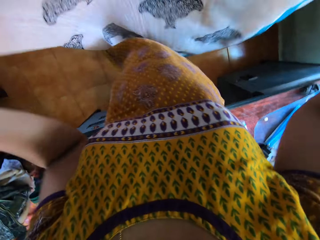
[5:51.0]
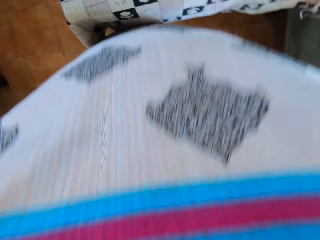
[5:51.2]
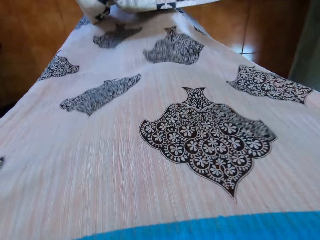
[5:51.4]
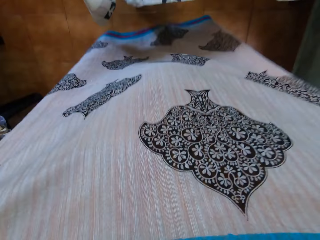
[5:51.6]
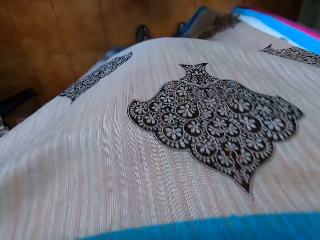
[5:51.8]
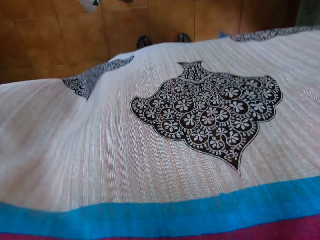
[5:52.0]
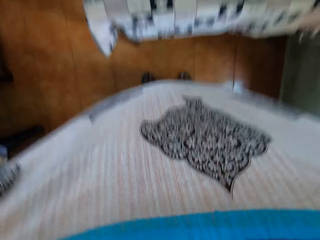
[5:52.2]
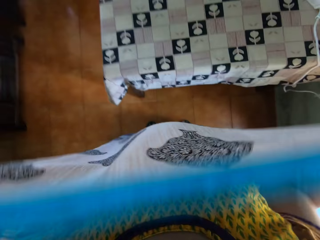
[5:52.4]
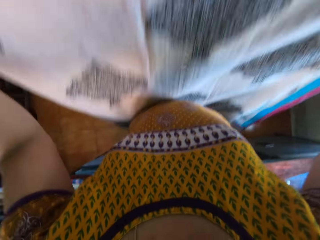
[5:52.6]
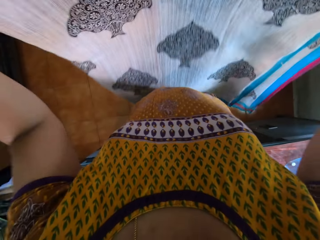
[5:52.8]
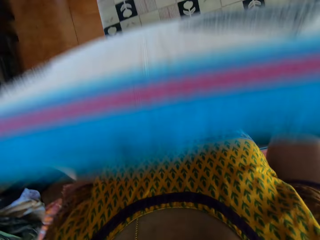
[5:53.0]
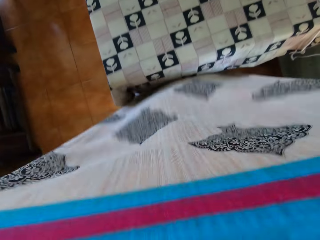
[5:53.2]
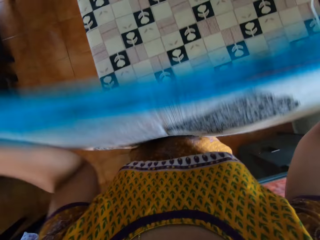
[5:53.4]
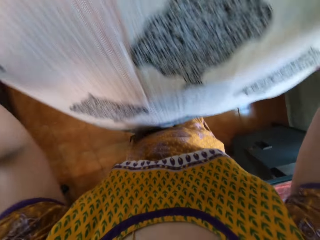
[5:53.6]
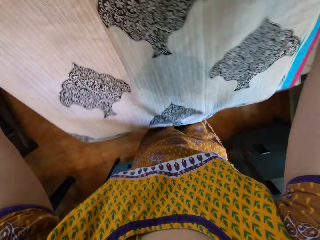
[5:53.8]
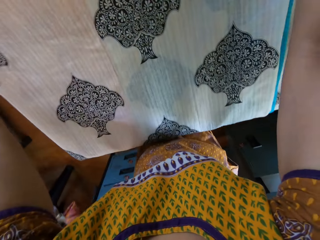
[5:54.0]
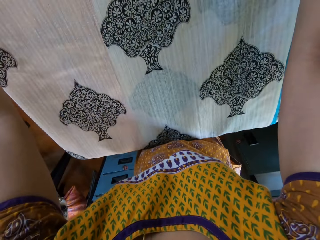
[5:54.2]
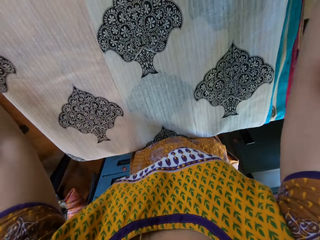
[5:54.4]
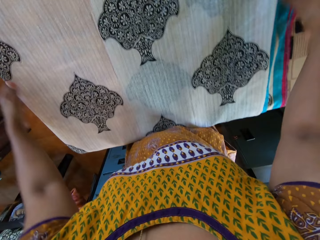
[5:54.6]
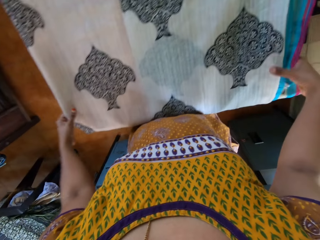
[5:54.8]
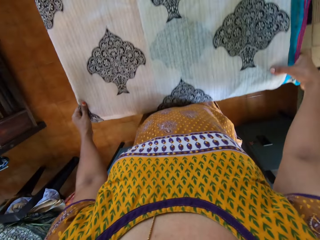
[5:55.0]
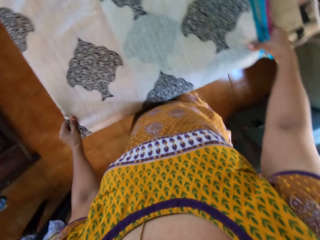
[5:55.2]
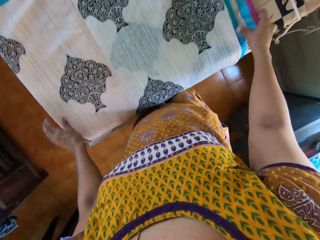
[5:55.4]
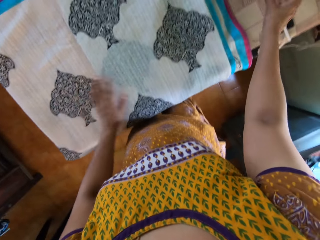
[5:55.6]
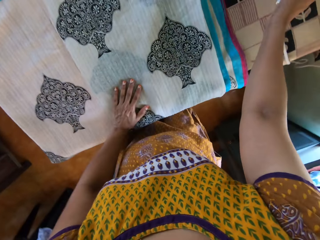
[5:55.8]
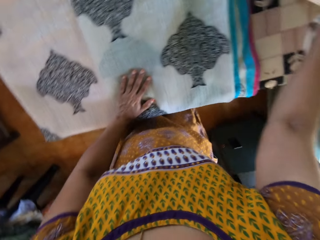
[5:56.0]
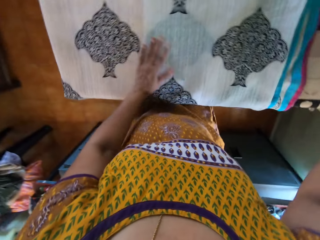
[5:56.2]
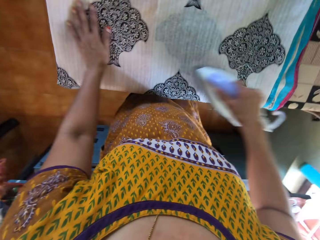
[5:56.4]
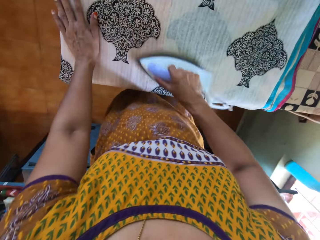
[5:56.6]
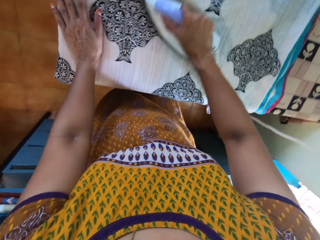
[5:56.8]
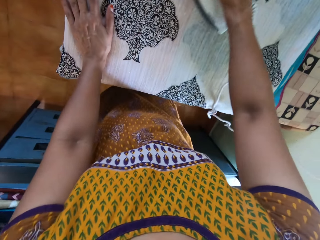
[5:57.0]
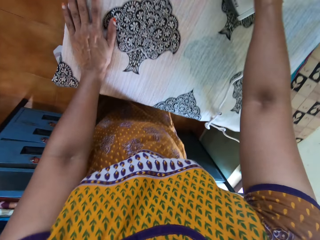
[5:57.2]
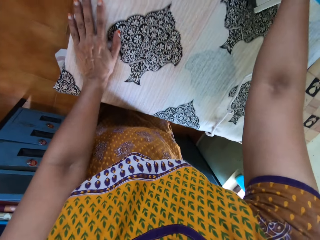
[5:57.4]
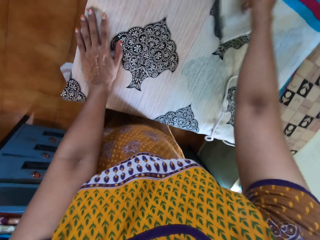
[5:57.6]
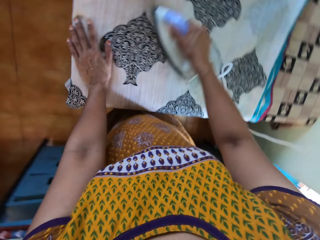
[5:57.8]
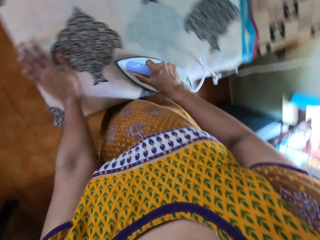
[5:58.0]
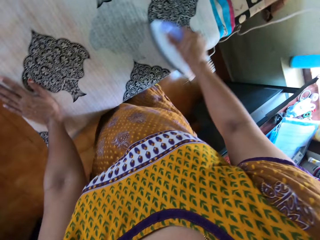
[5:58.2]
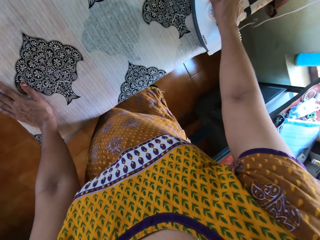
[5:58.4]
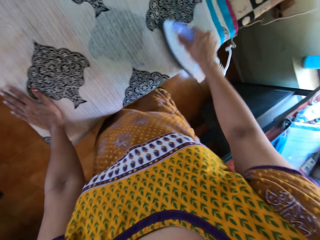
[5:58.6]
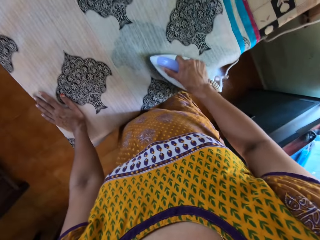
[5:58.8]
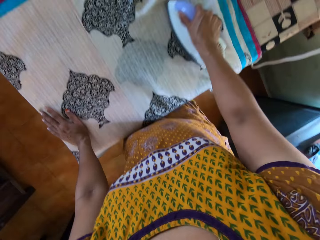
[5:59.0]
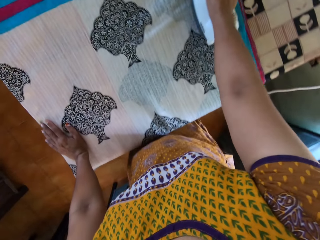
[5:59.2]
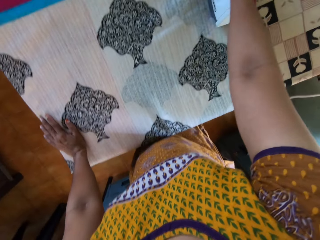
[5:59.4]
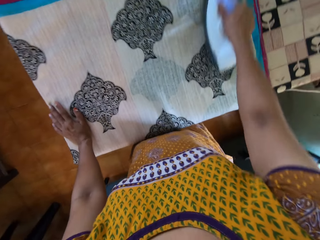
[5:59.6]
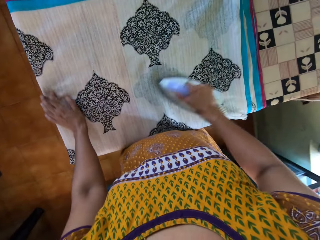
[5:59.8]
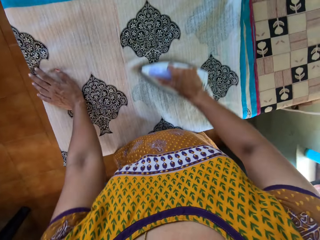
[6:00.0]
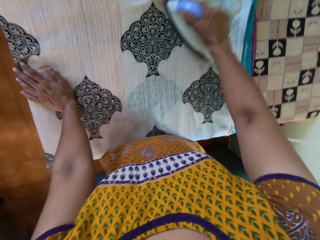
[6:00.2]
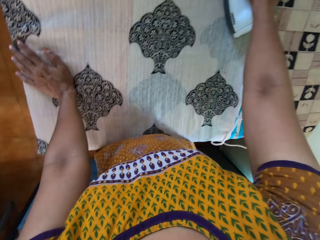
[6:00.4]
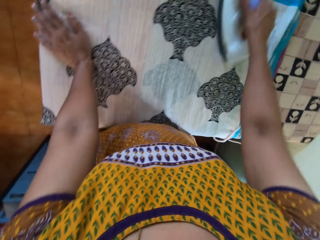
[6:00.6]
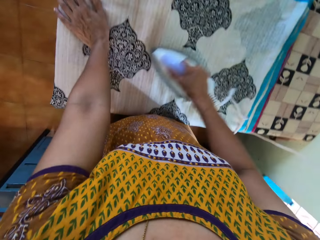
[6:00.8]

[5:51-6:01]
The camera wearer spreads the clothing material in her hands on the table. She picks up the iron on the table with her right hand. She irons the clothing material on the table with the iron in her right hand.

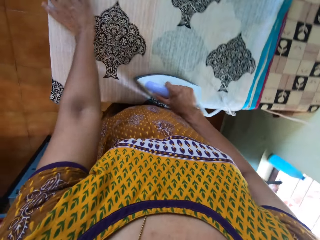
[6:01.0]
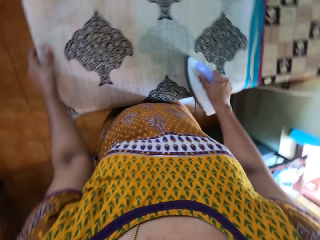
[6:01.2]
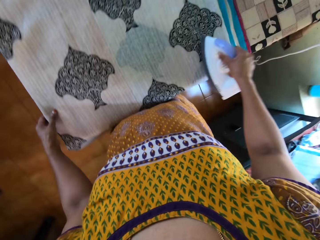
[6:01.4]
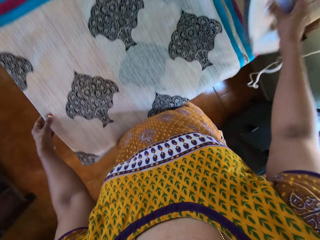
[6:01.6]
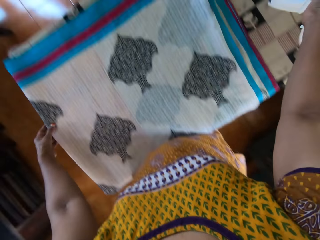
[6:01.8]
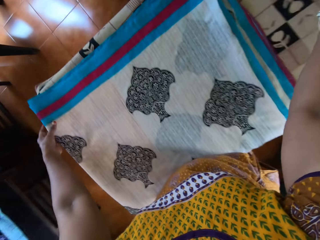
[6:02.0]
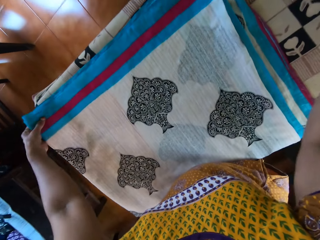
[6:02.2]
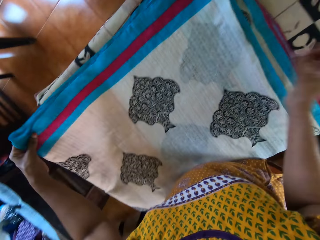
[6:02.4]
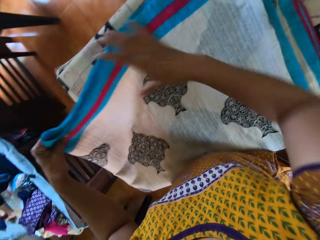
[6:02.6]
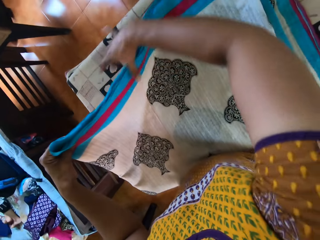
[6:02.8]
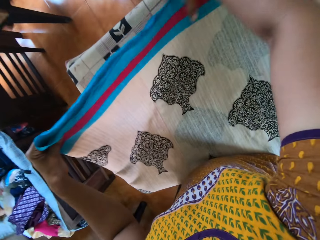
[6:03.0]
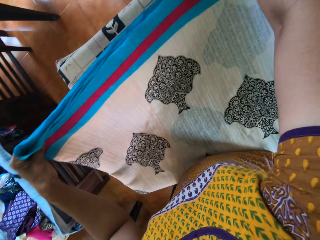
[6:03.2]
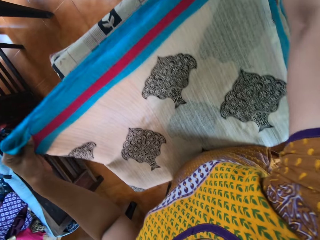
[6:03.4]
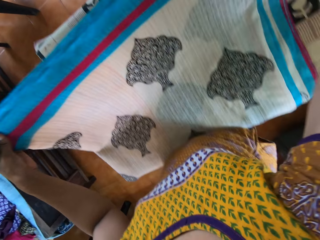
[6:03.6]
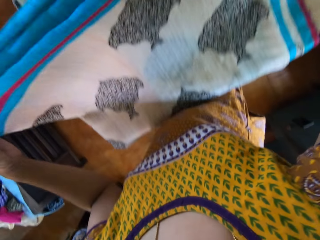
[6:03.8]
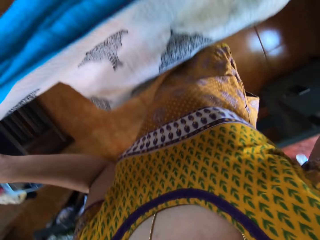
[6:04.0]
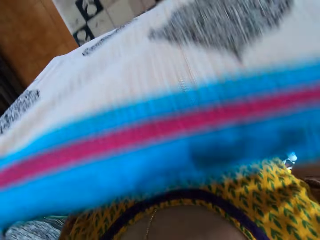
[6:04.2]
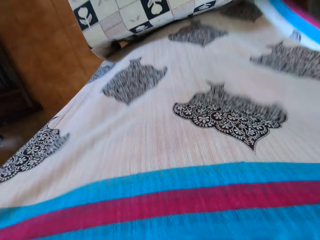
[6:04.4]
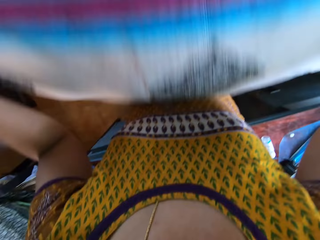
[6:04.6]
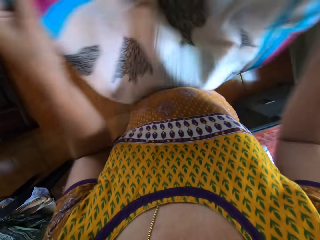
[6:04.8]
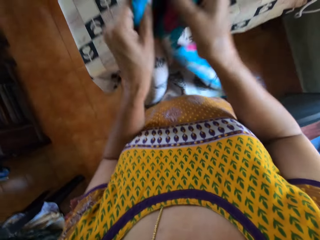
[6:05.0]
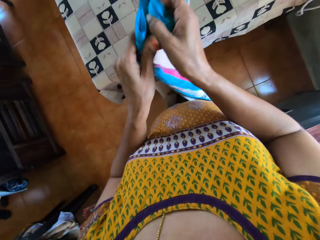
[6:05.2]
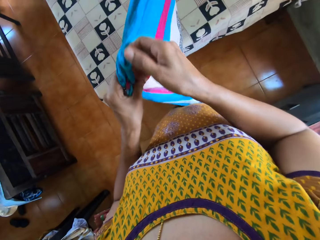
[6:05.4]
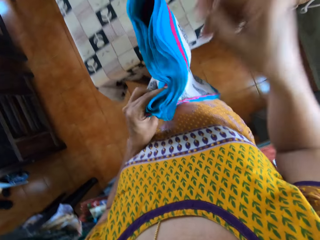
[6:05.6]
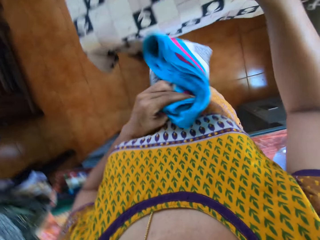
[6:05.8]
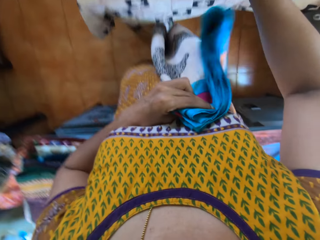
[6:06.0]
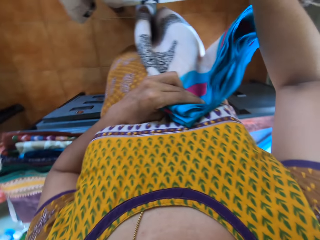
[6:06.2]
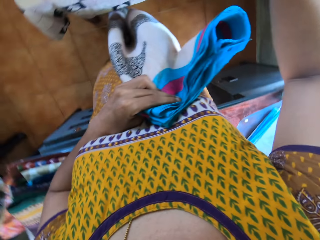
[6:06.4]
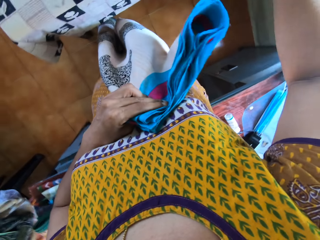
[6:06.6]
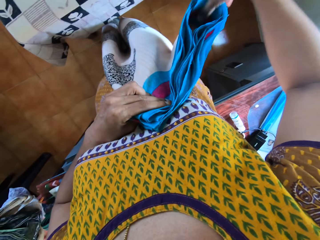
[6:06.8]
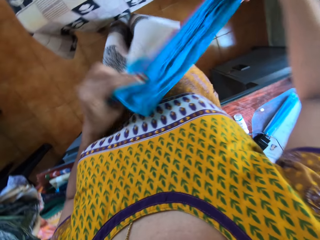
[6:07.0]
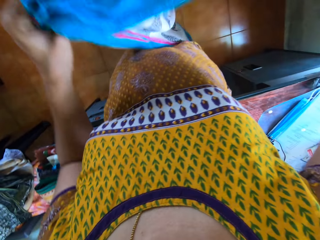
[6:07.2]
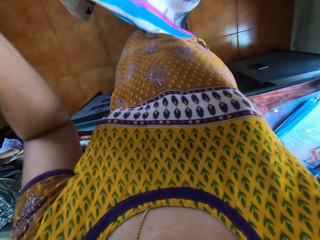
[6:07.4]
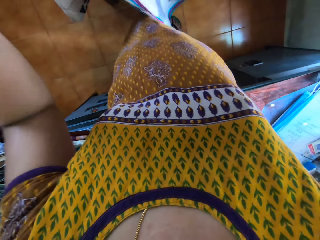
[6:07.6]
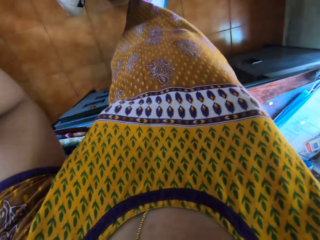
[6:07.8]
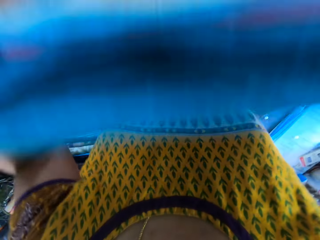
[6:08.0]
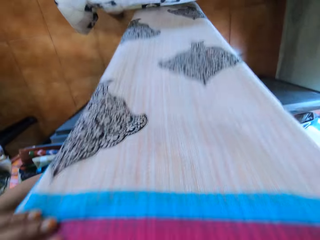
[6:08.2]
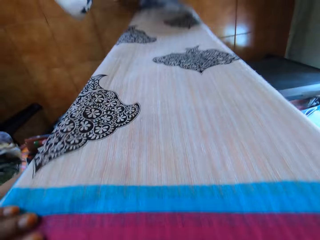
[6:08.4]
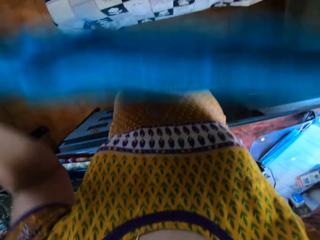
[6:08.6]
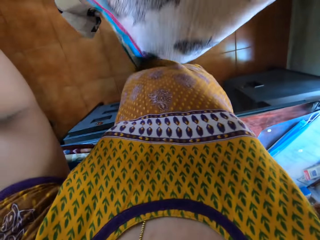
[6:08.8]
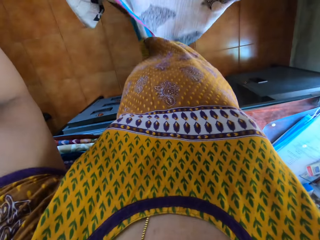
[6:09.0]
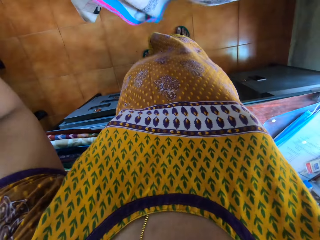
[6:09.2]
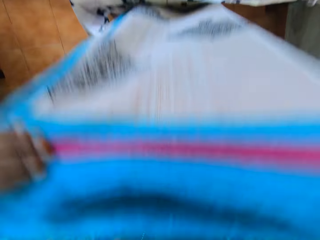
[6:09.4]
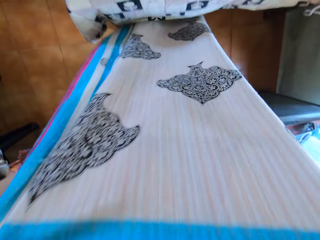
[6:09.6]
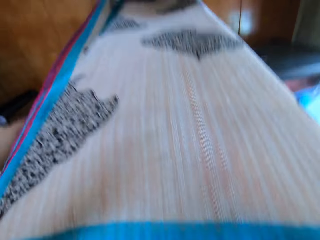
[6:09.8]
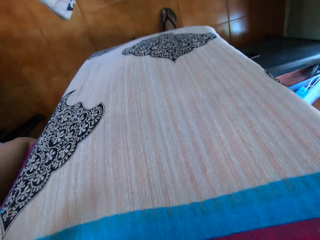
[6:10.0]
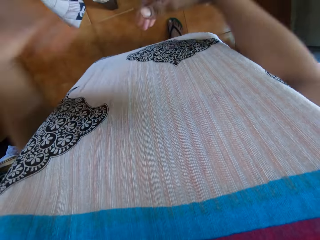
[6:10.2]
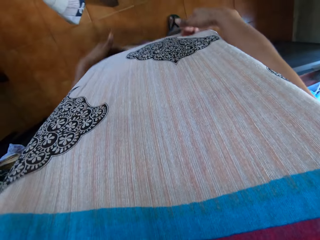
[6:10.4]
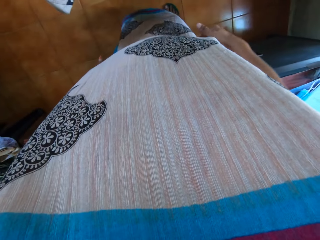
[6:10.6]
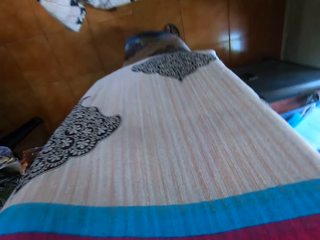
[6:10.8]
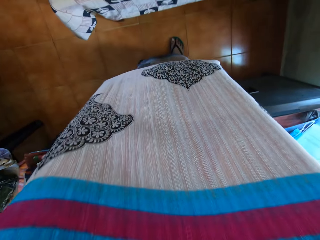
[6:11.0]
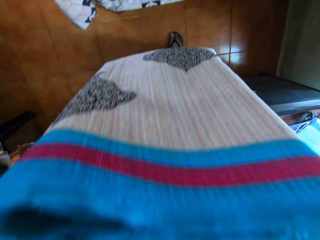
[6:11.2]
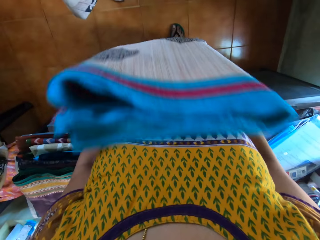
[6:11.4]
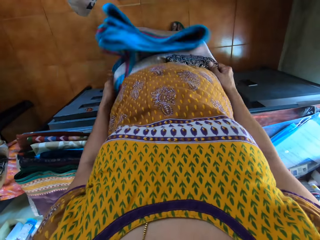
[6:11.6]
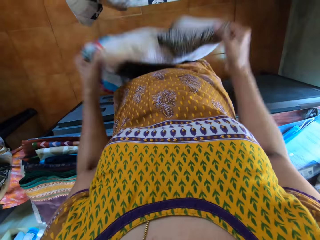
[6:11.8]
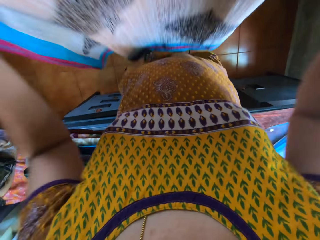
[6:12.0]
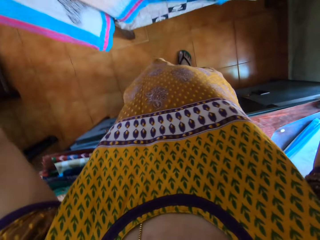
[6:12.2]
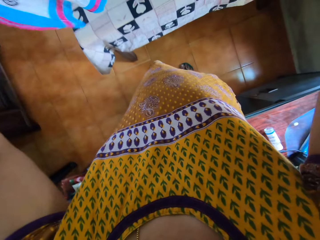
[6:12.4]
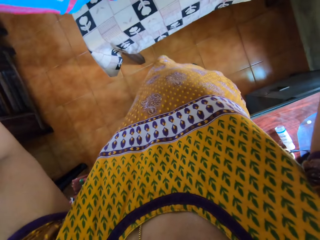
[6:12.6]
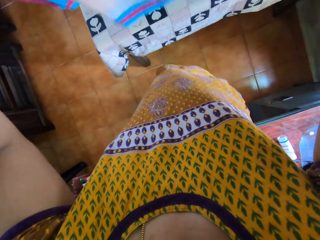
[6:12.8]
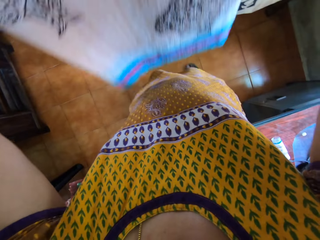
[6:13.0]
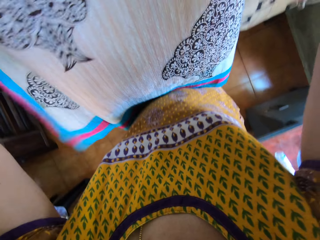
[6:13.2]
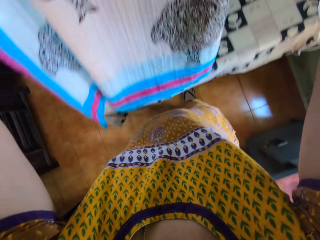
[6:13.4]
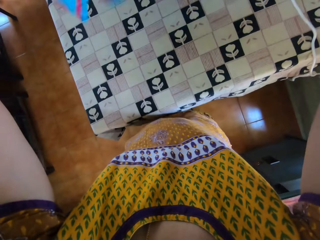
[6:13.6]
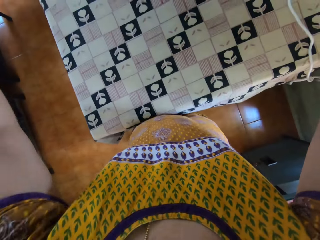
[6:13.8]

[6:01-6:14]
The camera wearer drops the iron in her right hand on the table. She picks up the clothing material on the table with her hands. She folds the clothing material in her hands.
